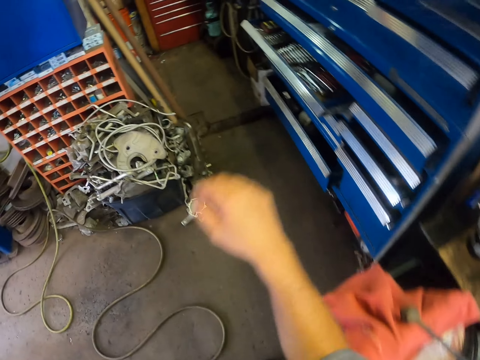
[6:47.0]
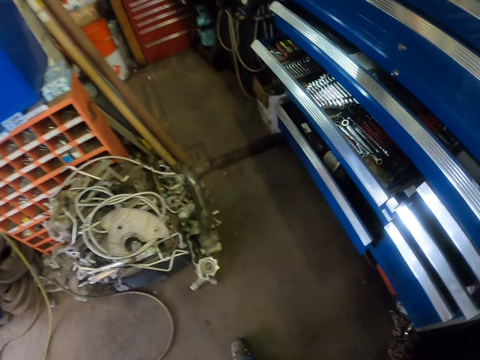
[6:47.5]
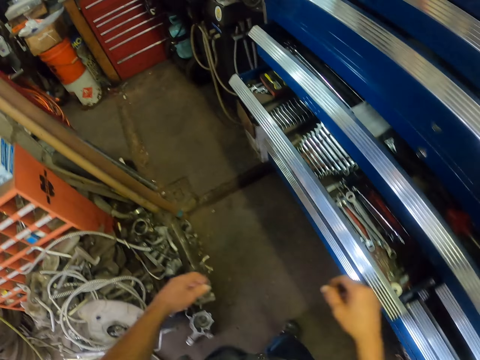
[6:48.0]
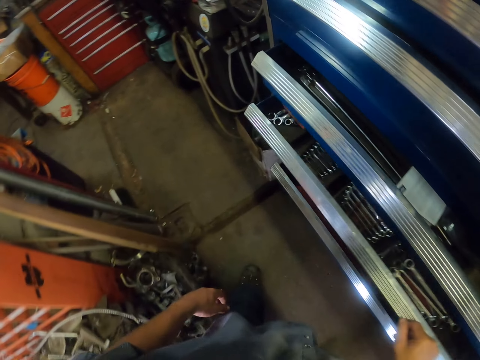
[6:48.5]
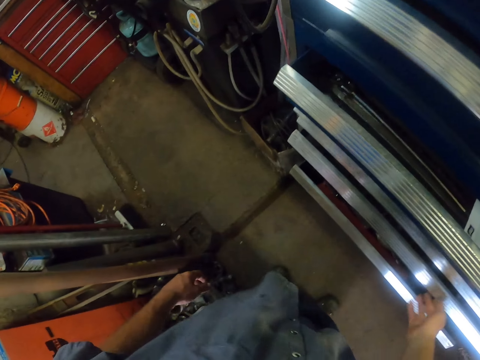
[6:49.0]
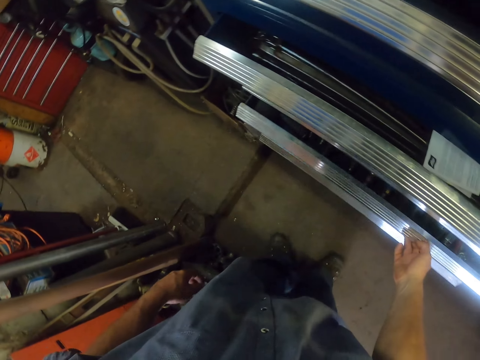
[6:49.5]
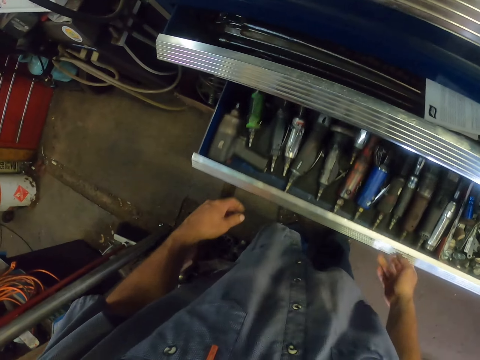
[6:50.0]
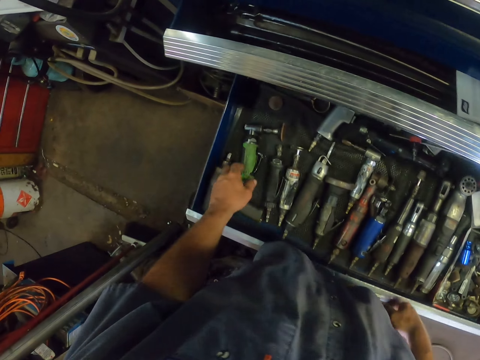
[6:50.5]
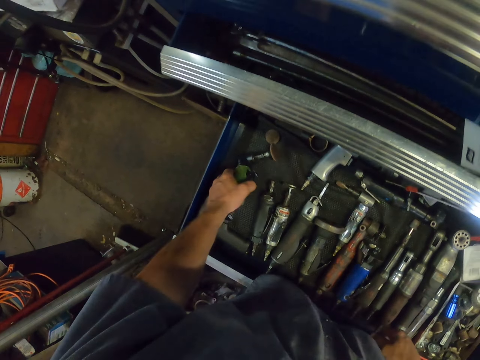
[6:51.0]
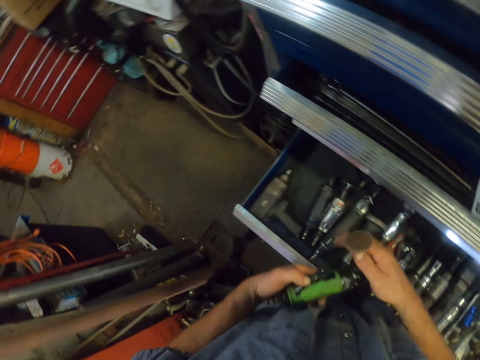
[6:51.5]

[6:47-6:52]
The camera wearer walks ahead. They lift the right hand. They close the cabinet. They walk ahead. They open a drawer with the right hand. They pick up a grinder with the left hand.

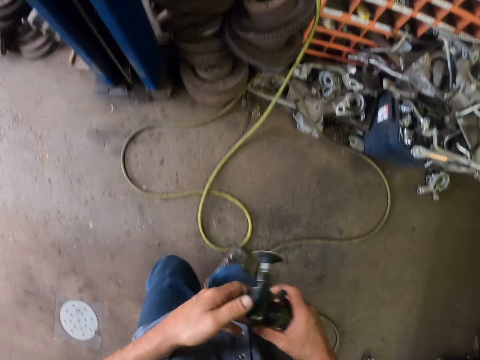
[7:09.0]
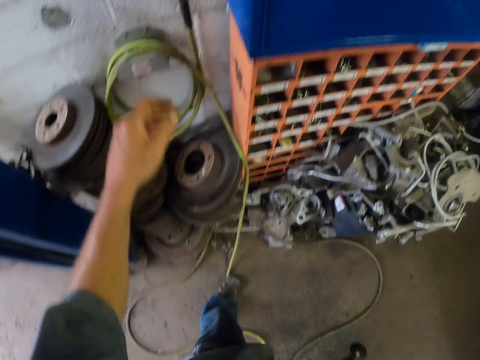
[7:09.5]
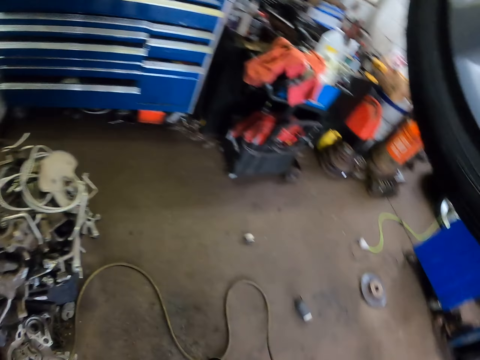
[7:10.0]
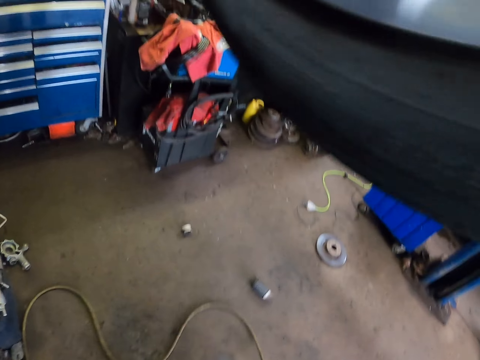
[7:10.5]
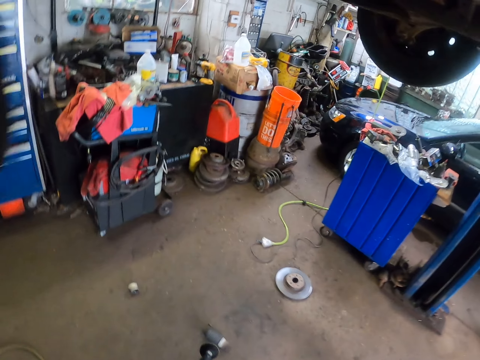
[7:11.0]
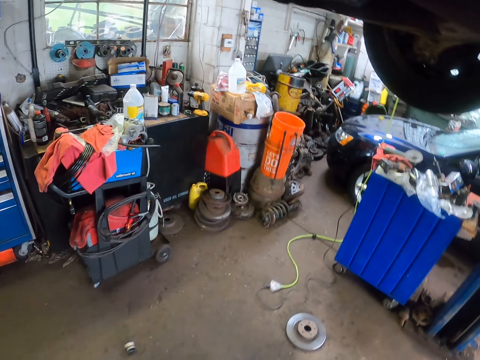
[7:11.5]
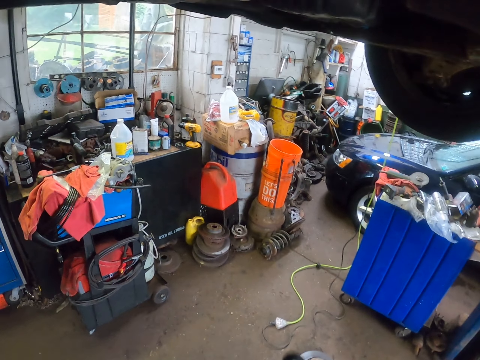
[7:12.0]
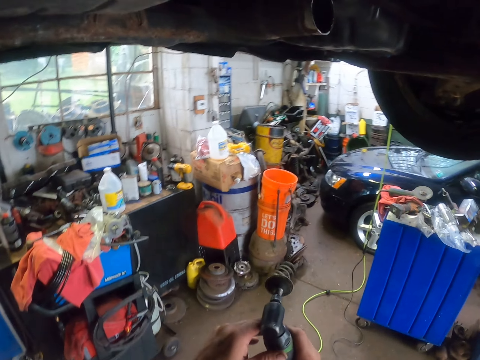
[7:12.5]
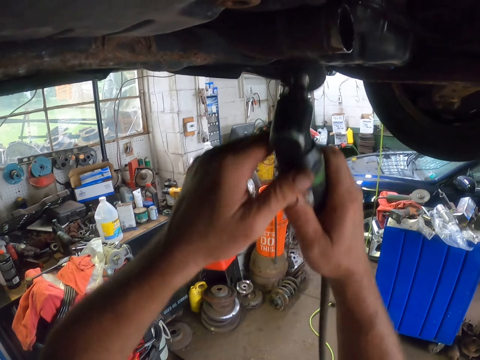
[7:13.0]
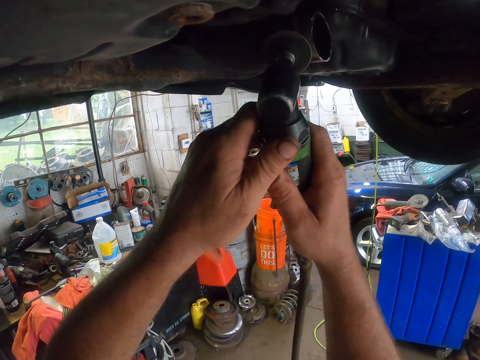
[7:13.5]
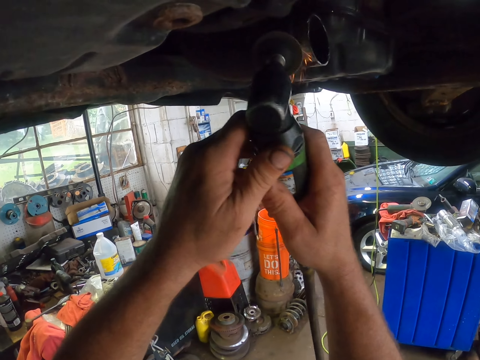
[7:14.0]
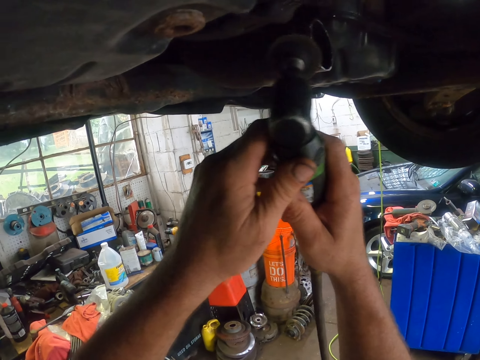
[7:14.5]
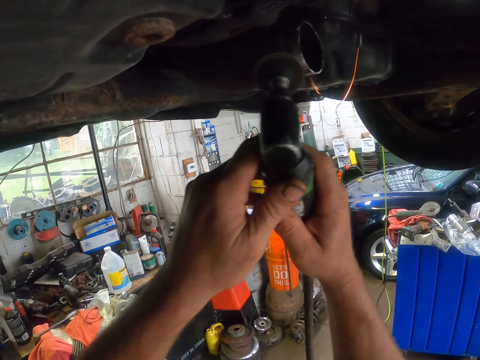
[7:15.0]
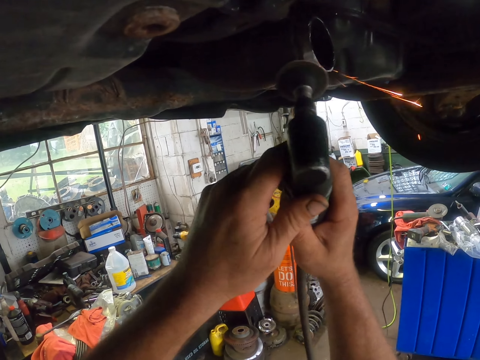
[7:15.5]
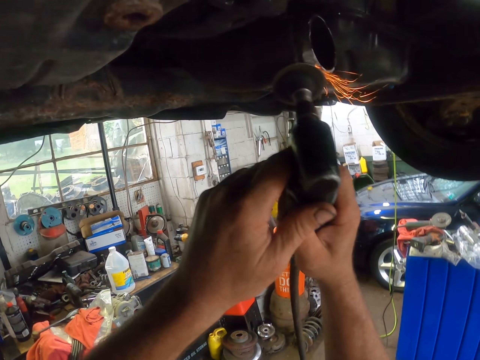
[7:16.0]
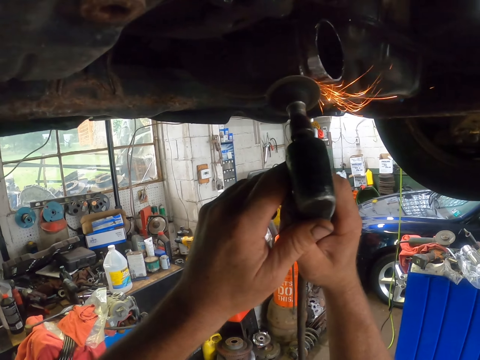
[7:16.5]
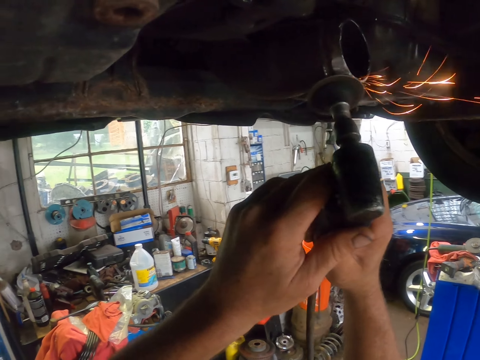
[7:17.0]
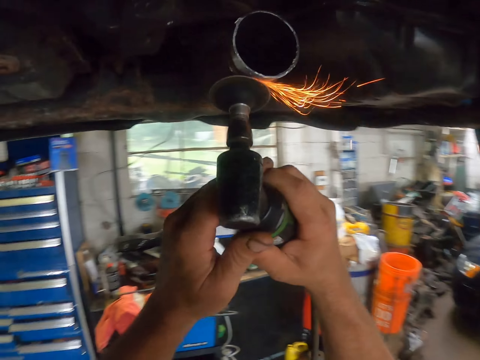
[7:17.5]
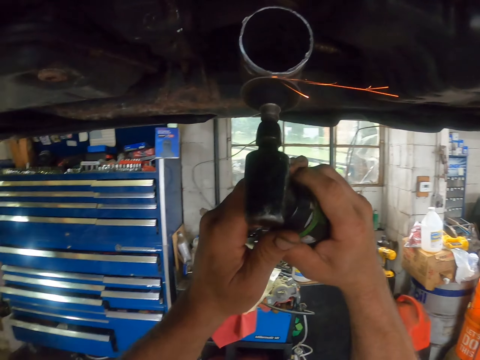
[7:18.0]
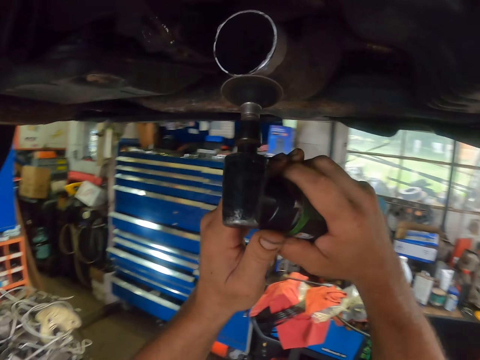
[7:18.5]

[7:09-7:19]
The camera wearer turns back. They lift something with both hands. They grind the metal with a grinder. They scrape something on something. They scrape something on something again.

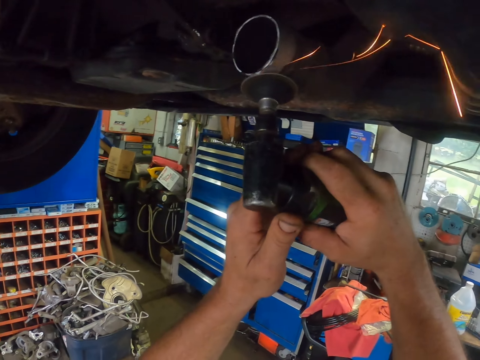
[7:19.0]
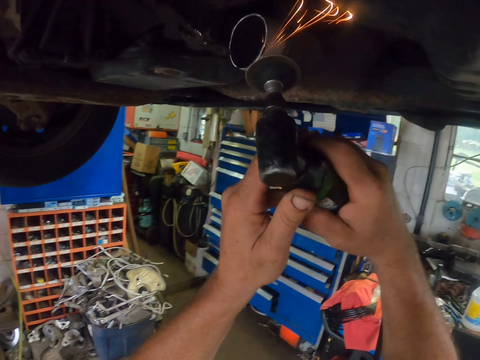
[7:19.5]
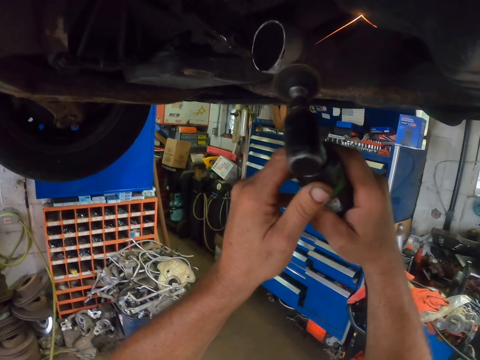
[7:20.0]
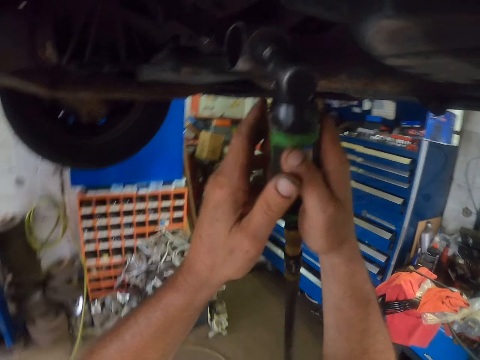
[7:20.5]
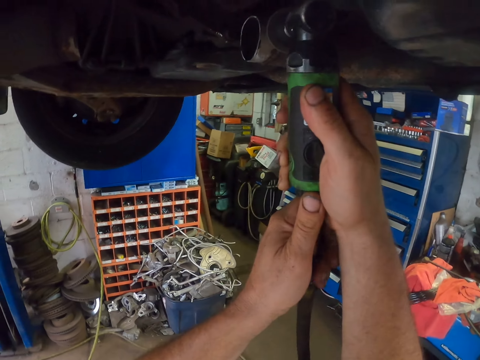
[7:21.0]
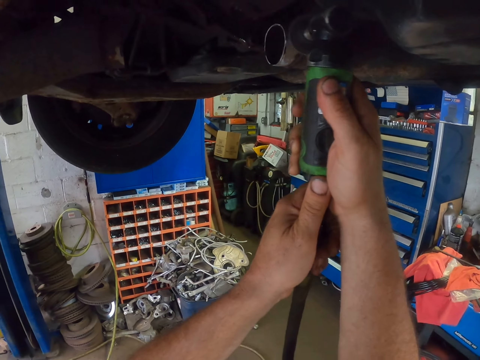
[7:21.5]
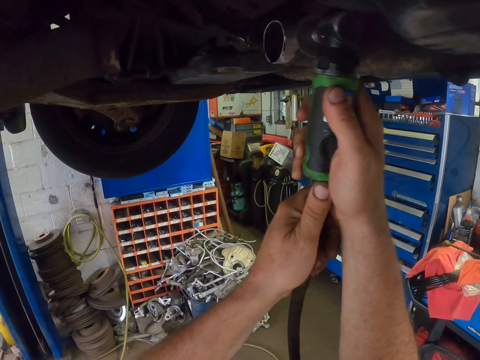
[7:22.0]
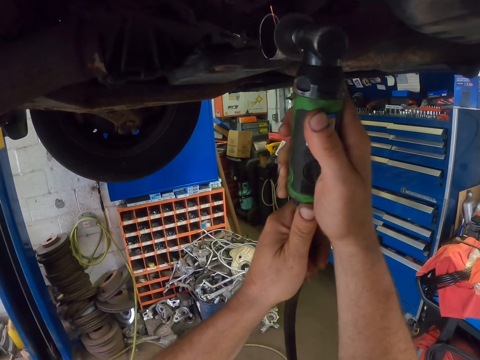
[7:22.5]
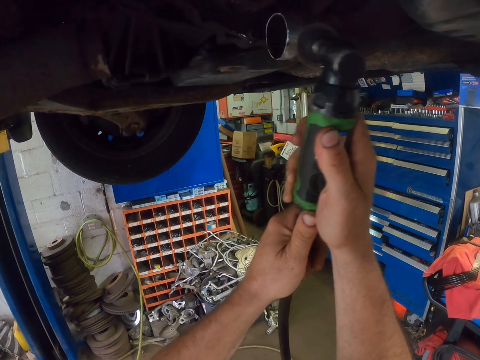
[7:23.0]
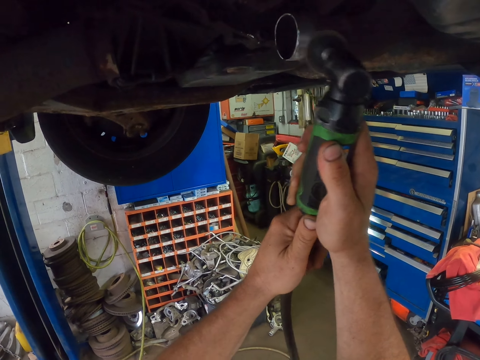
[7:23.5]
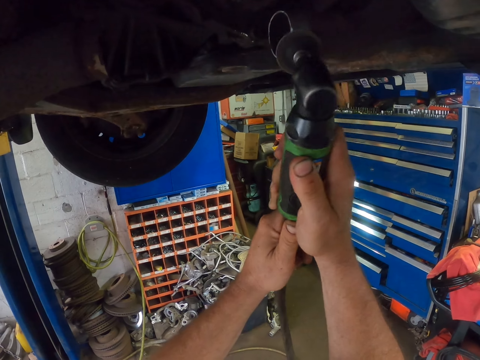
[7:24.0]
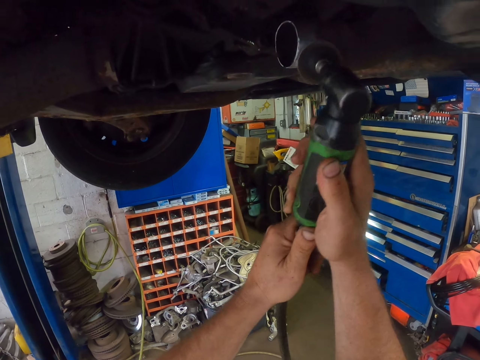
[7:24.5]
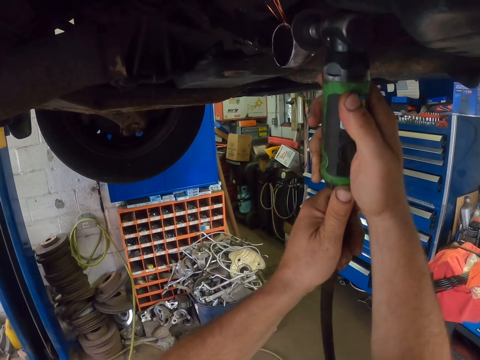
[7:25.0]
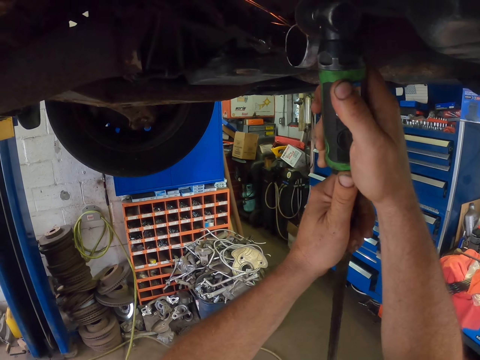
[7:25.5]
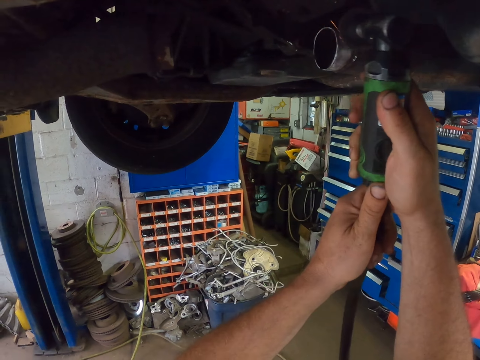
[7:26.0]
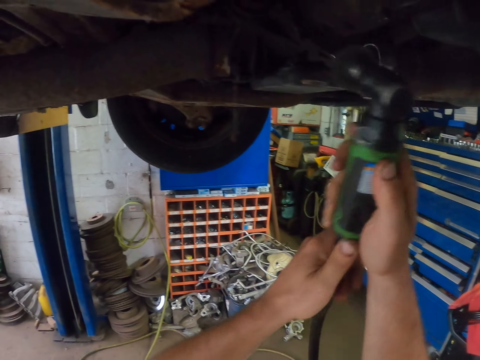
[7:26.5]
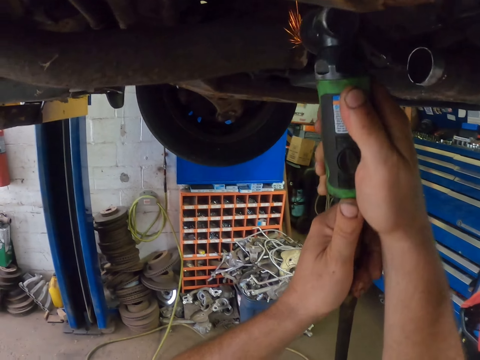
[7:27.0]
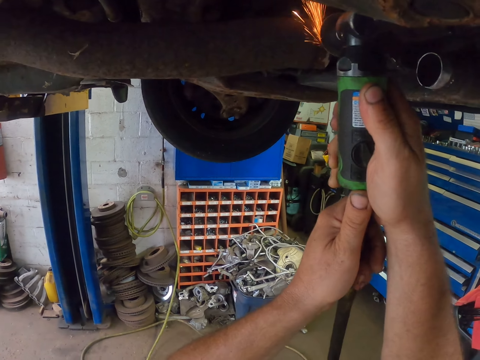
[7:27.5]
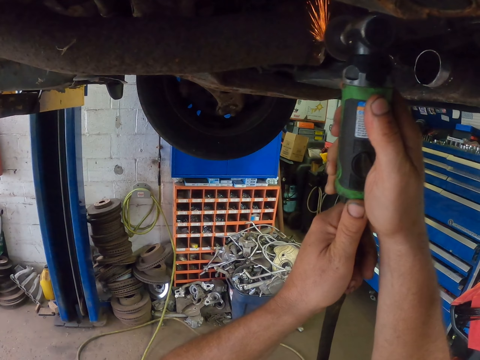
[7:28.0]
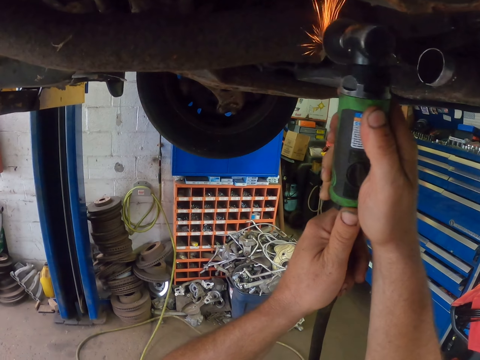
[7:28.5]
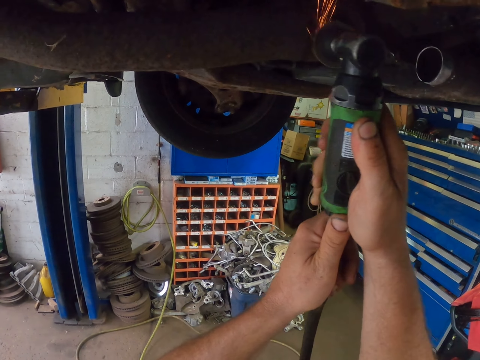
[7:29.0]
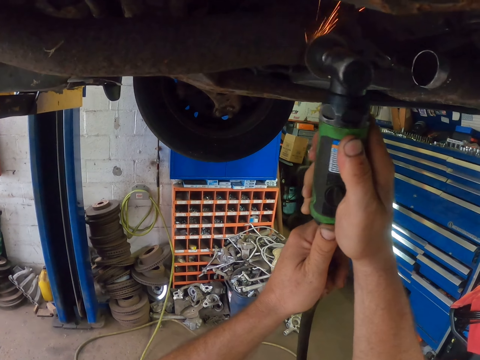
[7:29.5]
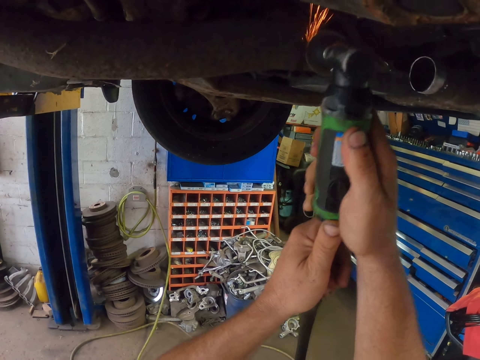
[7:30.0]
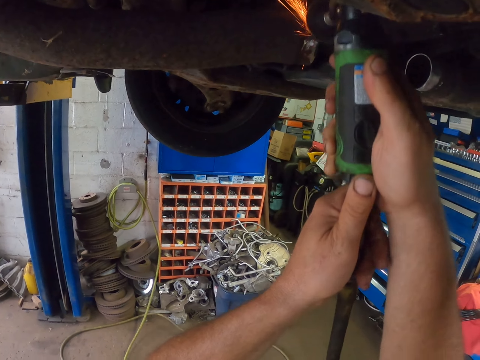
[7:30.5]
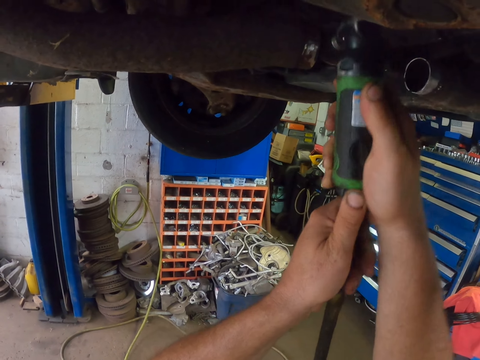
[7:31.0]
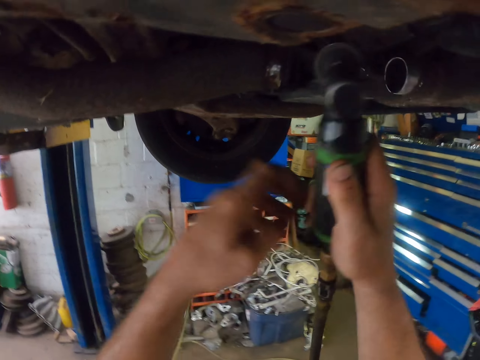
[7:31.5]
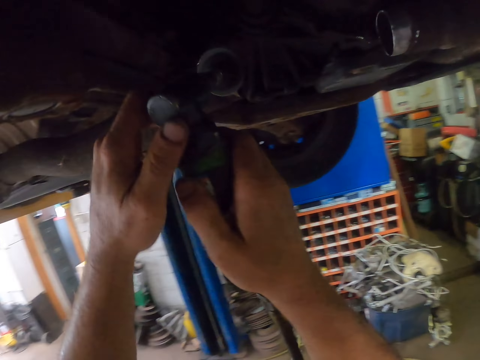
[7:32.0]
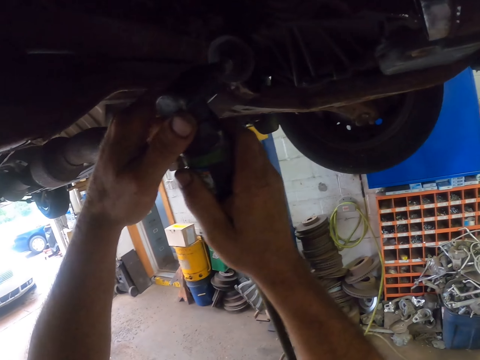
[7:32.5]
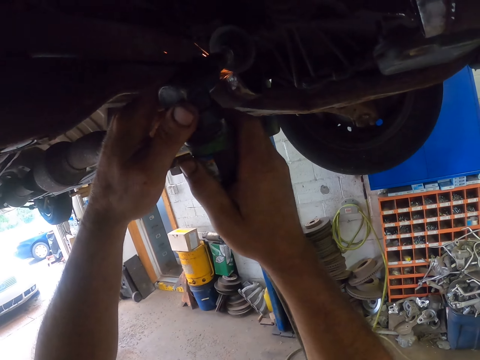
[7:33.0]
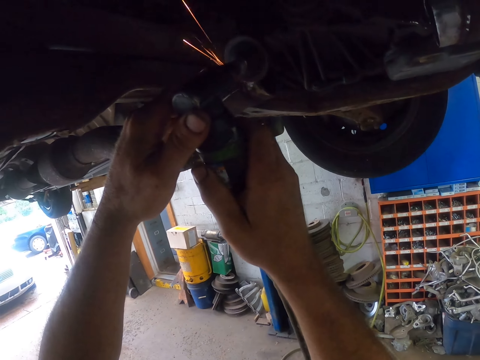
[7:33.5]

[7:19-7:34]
The camera wearer scrapes something on something. They hold something with both hands. They scrape something on something repeatedly. They hold the tip of something with the left hand.
